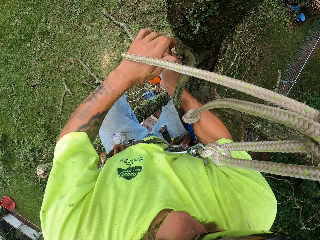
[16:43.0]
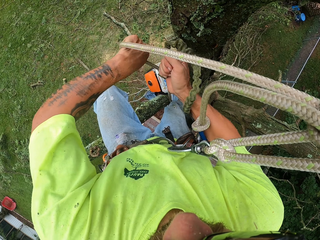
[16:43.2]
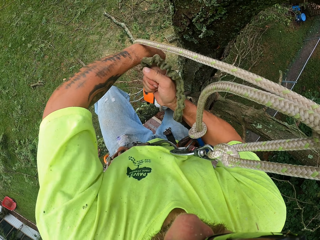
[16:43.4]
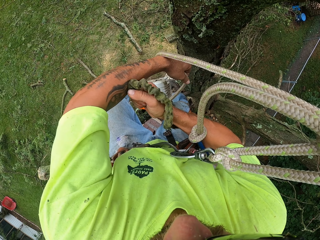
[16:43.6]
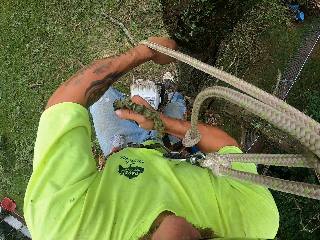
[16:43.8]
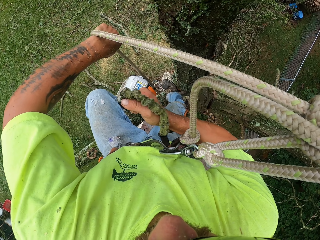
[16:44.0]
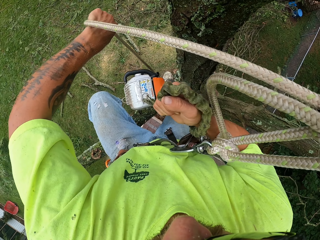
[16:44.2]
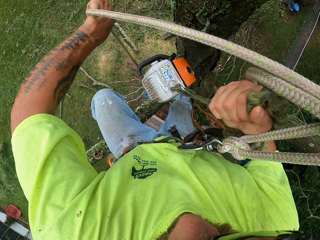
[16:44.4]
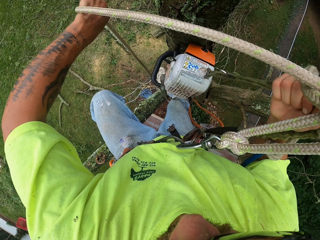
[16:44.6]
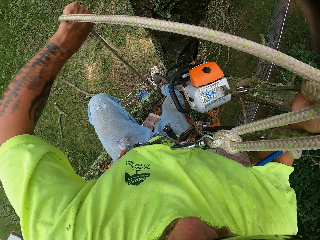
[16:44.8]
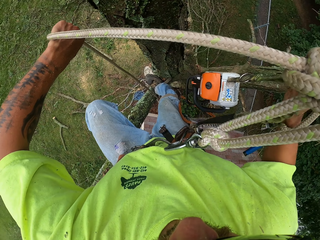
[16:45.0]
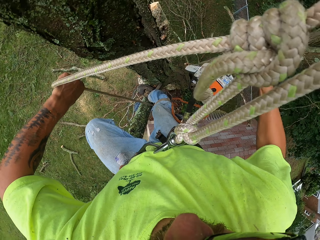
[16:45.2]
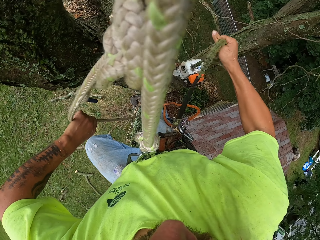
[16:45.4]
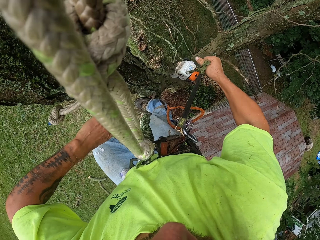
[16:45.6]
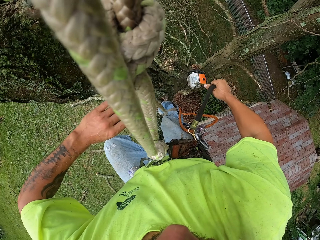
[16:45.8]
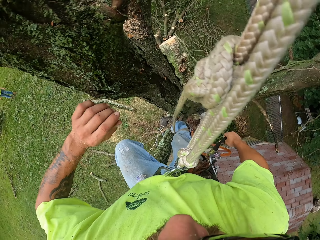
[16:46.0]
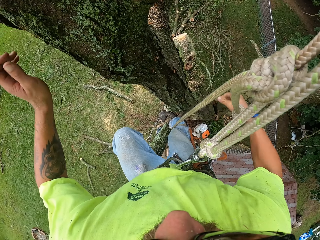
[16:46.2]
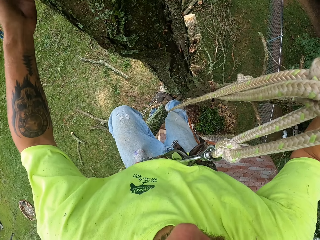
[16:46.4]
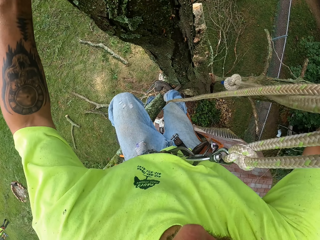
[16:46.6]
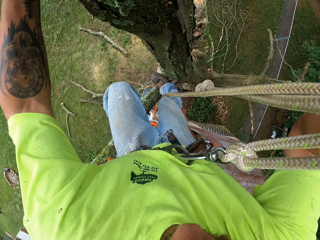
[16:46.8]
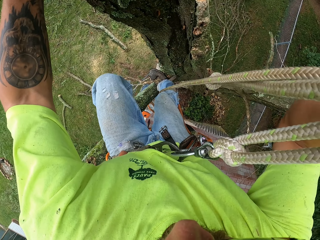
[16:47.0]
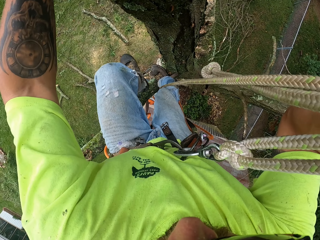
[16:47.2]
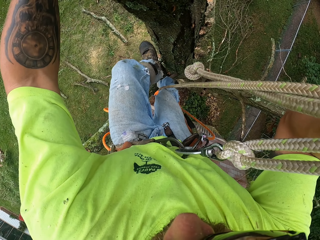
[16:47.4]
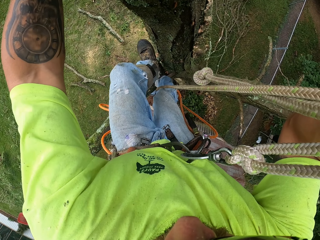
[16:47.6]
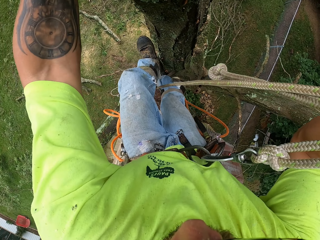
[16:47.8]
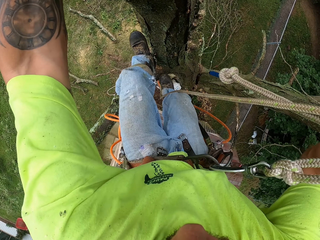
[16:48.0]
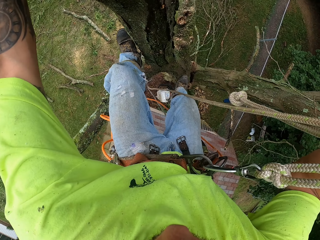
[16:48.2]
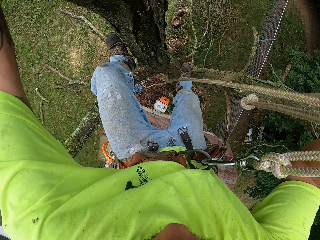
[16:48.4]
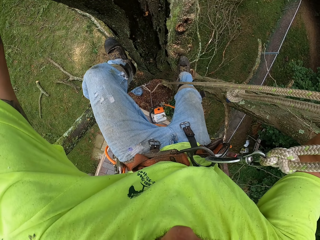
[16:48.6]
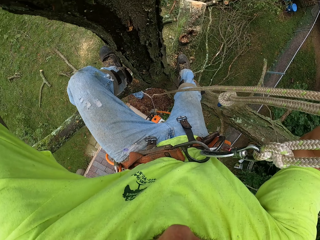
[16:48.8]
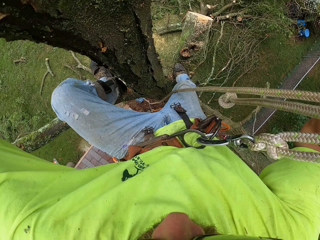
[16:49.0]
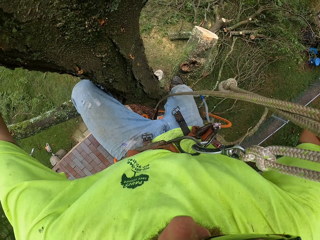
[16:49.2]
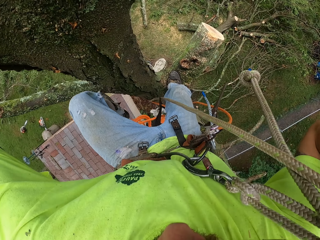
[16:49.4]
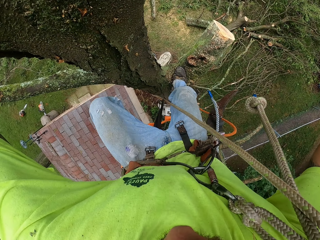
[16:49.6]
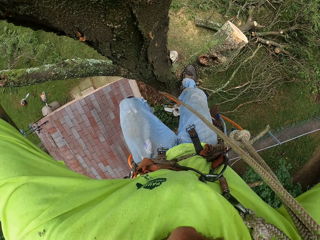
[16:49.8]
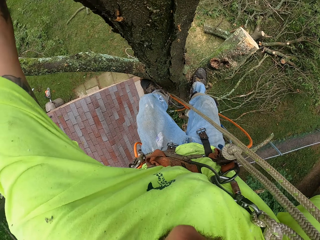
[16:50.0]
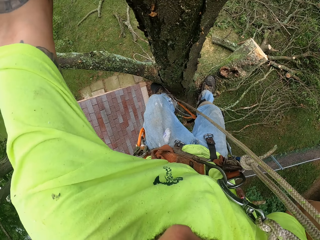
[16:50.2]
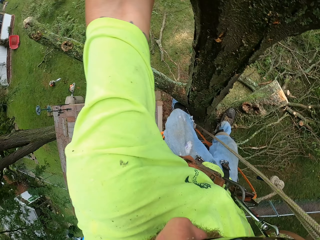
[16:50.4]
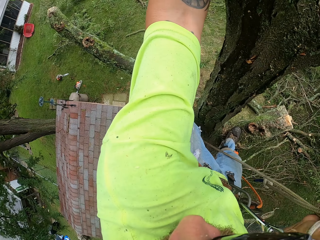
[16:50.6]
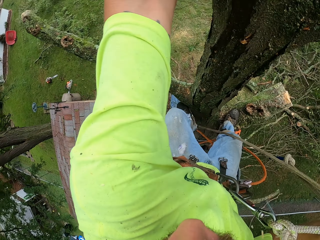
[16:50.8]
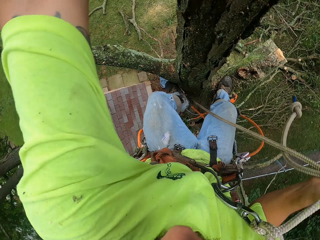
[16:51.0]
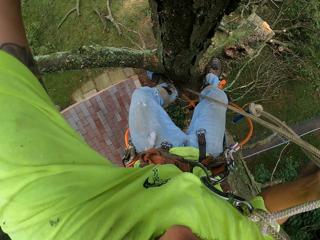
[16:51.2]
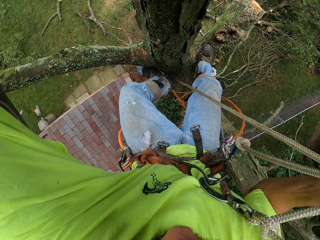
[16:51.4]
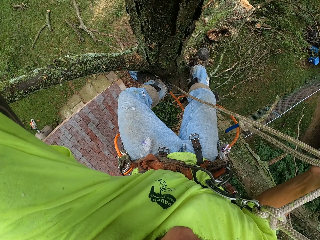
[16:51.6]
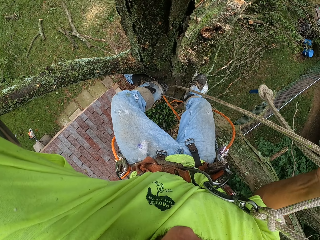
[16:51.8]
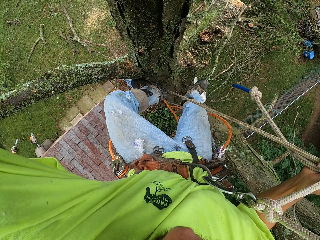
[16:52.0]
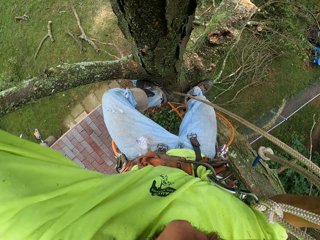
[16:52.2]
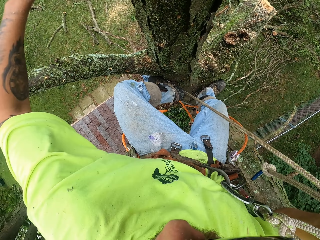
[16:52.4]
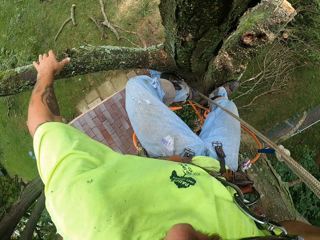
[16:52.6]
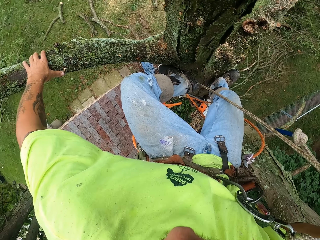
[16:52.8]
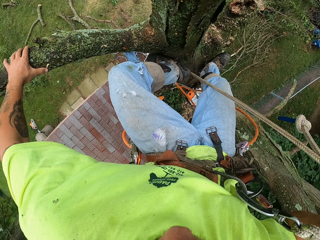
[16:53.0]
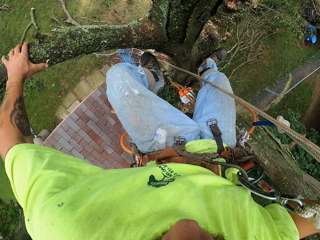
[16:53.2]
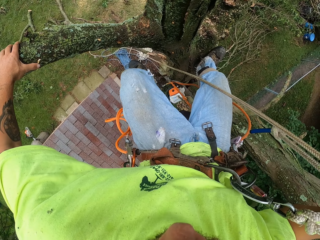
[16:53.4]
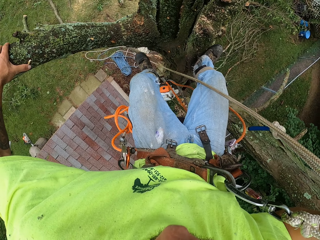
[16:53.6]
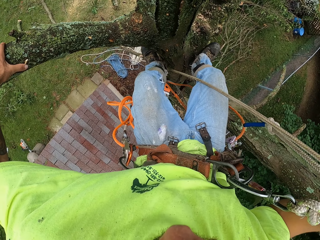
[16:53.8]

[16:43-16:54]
The camera wearer releases the chainsaw with his right hand via the rope. He climbs down the tree with his left hand. He moves on the stem.

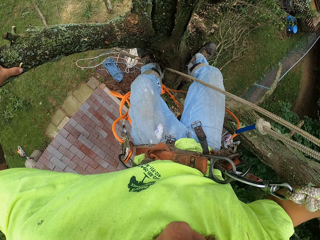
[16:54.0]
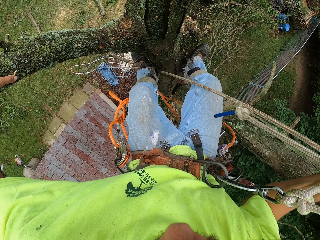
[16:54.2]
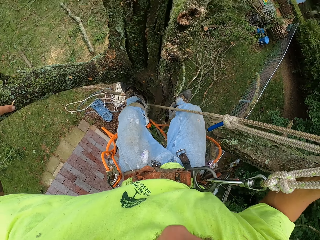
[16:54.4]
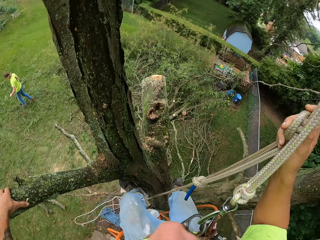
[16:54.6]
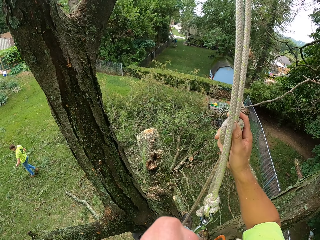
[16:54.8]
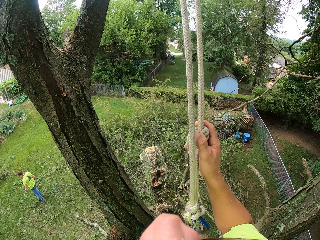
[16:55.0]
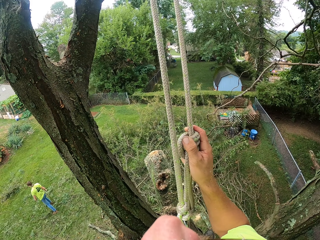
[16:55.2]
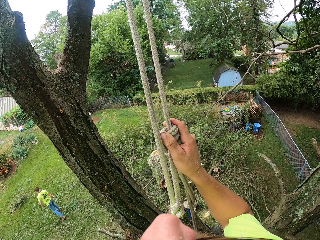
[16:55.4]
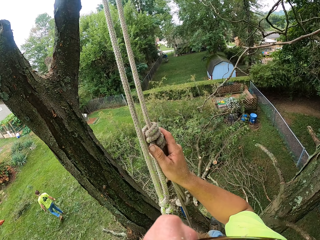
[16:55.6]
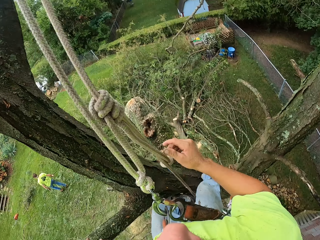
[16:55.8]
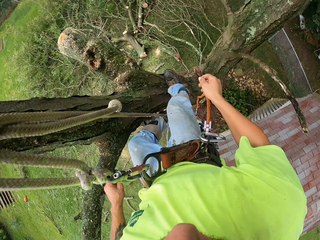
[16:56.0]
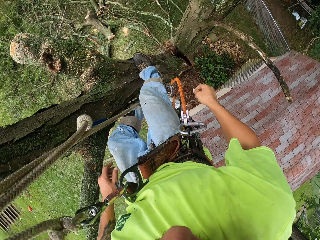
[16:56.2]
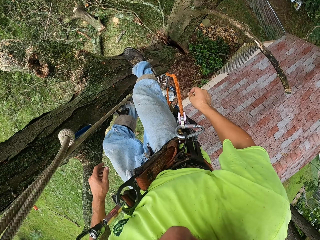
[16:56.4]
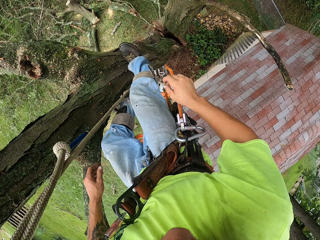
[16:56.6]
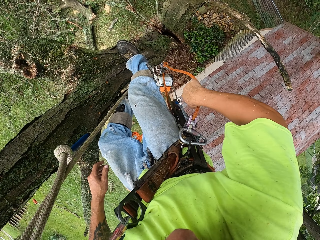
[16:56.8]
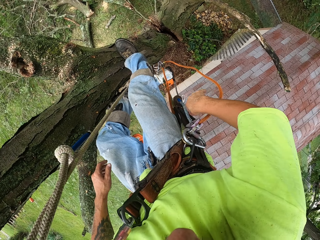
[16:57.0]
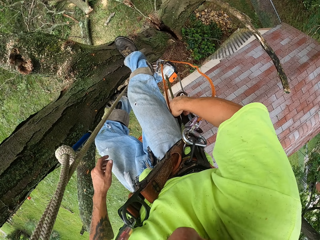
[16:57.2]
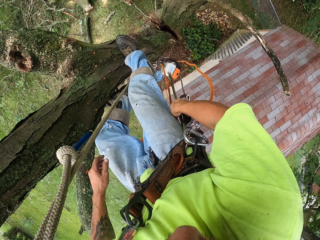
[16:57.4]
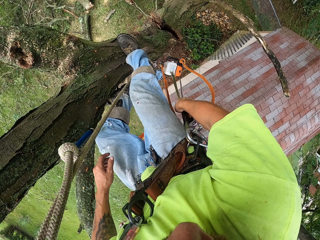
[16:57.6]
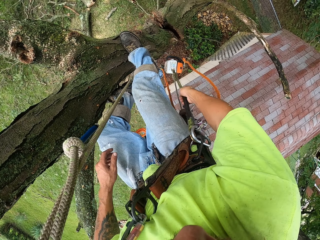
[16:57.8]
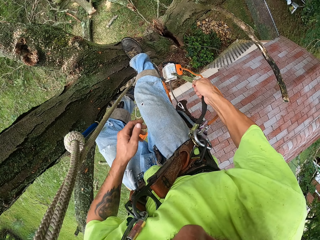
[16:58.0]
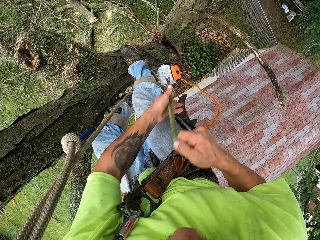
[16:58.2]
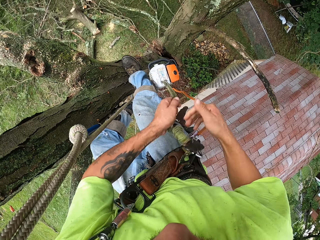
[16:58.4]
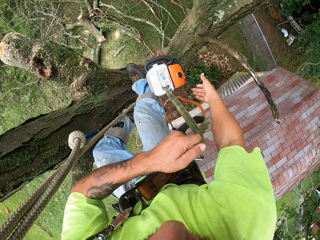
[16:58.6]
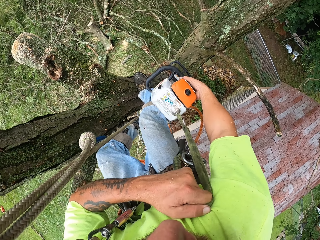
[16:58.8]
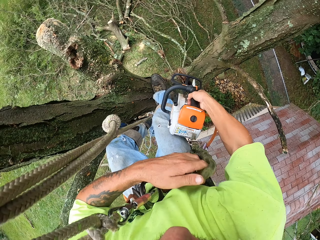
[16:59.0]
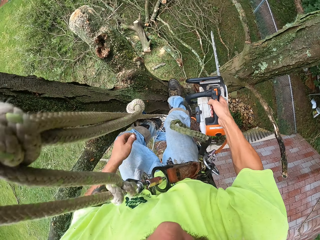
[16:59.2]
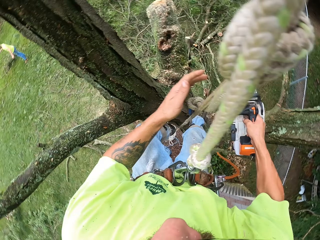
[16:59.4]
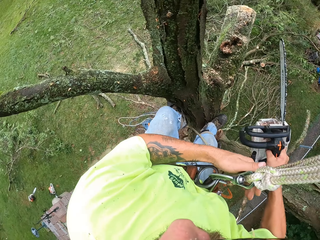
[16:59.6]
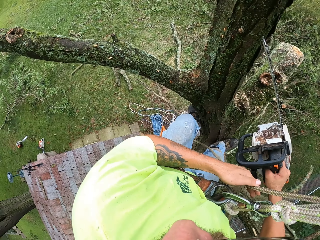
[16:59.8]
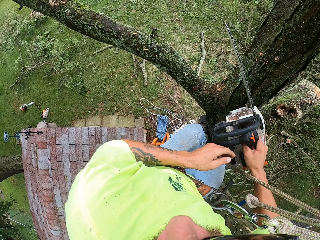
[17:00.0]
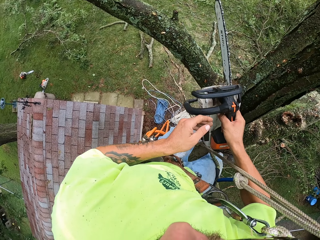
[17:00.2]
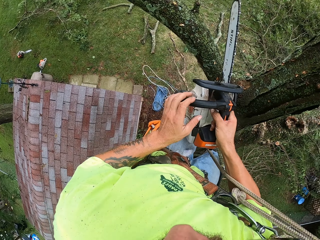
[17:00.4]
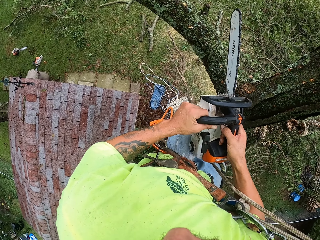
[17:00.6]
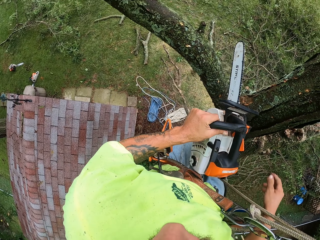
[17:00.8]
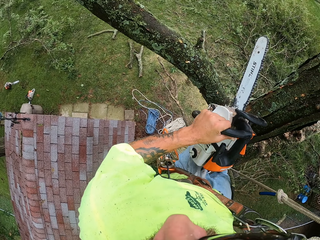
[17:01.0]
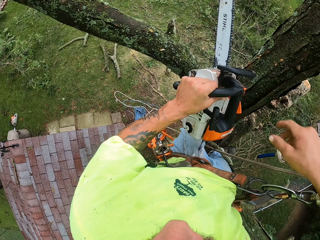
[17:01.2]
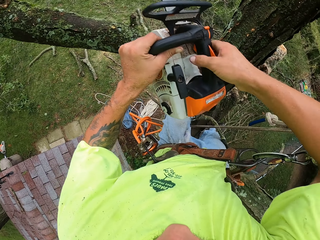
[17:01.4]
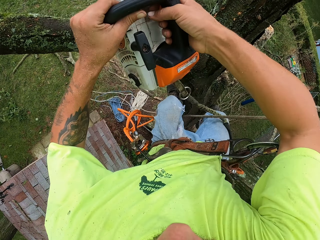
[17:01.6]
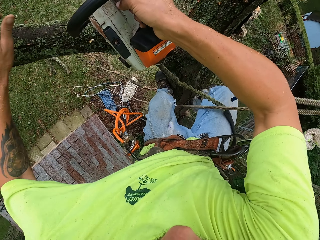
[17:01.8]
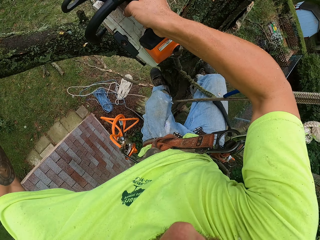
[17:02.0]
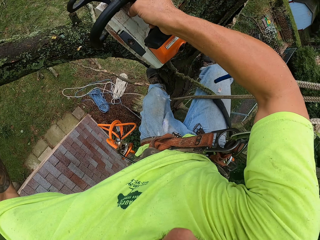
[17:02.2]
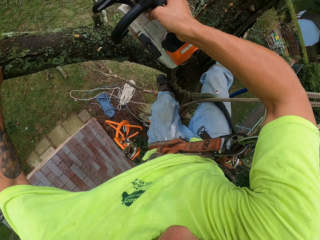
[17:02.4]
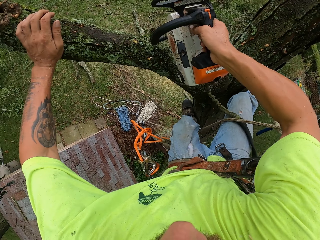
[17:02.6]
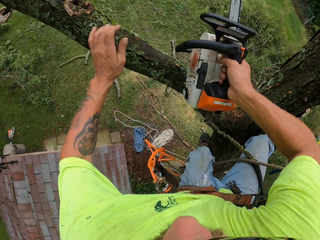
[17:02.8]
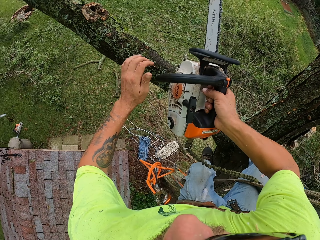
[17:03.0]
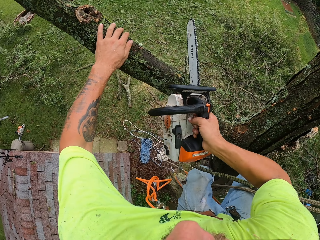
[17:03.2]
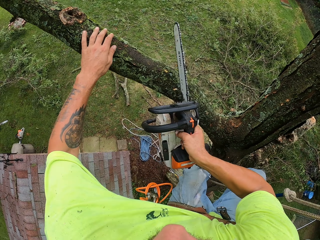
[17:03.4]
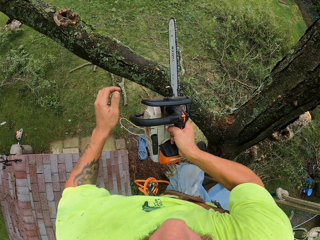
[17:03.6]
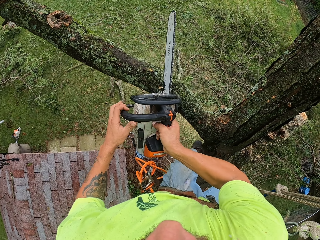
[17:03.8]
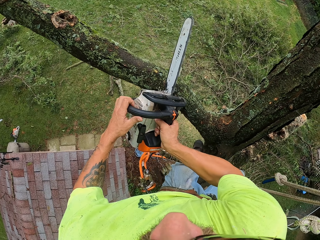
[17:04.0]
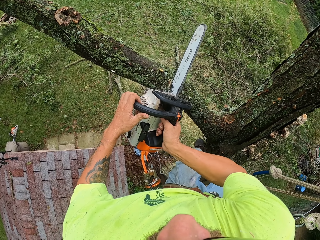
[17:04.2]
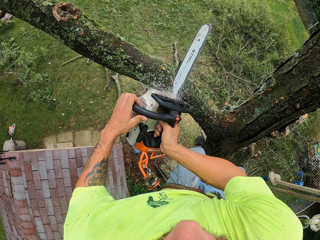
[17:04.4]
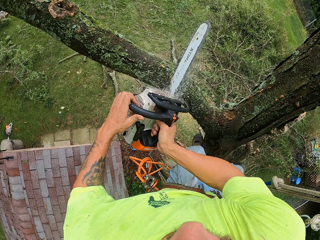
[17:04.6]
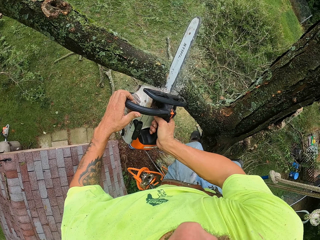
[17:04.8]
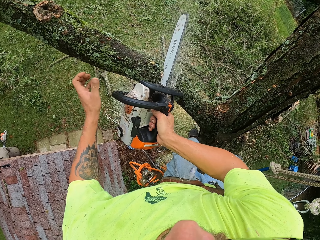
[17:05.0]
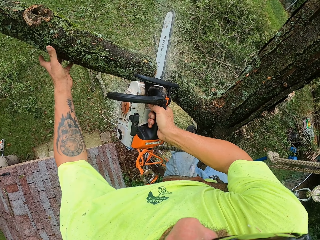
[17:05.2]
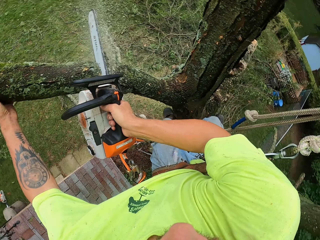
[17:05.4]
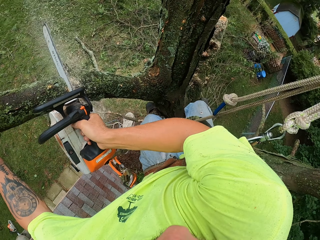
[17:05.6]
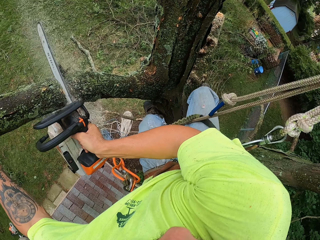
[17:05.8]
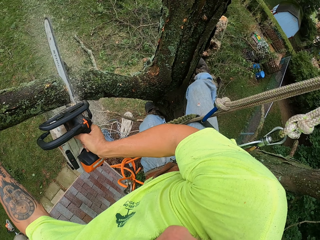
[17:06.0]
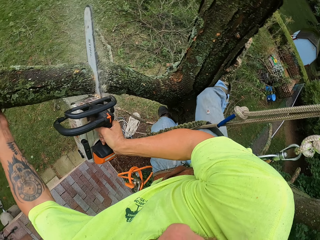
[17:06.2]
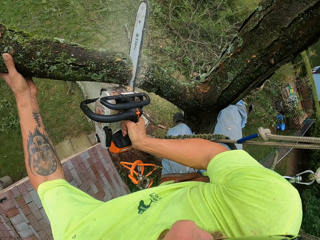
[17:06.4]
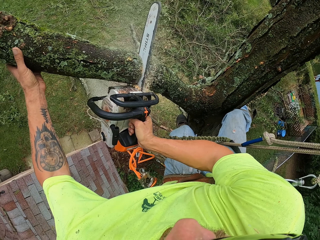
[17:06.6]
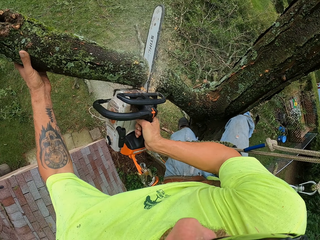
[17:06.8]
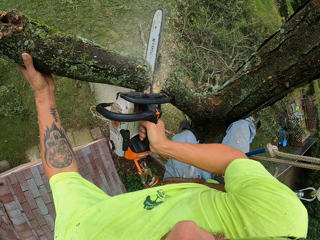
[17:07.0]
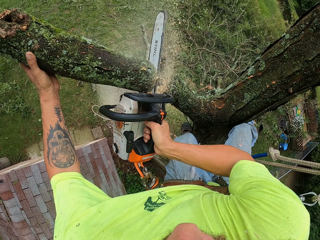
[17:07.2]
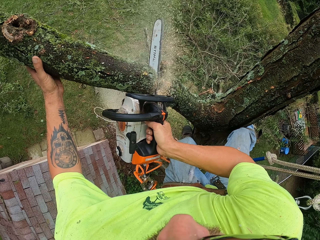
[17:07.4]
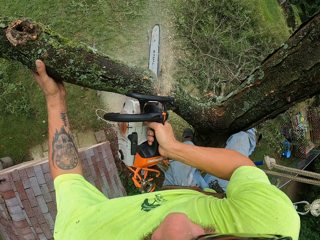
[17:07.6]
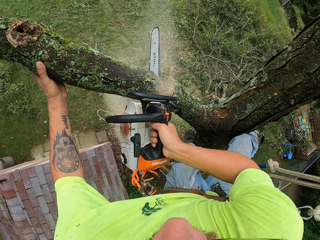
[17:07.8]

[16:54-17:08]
The camera wearer lowers the chainsaw with the rope in his right hand. He collects the chainsaw with his right hand. He takes the chainsaw with his left hand from his right hand. He holds the chainsaw with both hands. He passes the chainsaw to his right hand. He cuts a branch of the tree with the chainsaw in his right hand.
